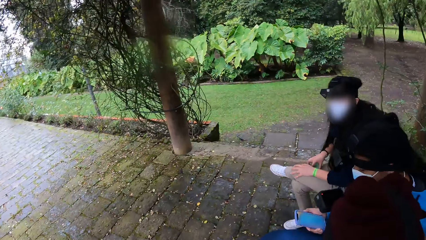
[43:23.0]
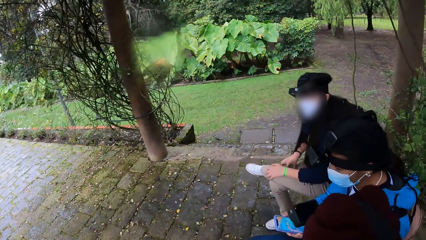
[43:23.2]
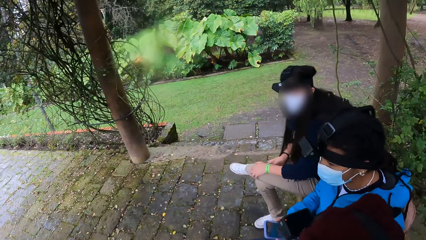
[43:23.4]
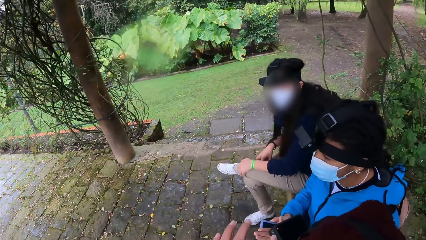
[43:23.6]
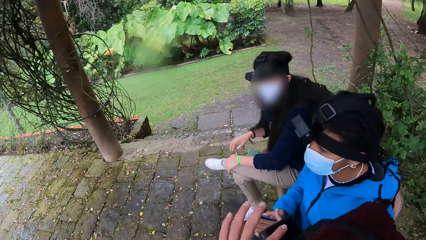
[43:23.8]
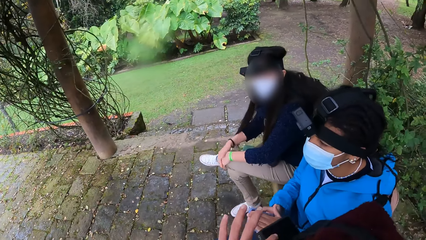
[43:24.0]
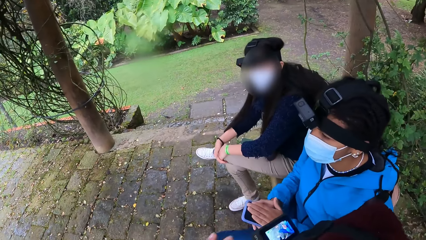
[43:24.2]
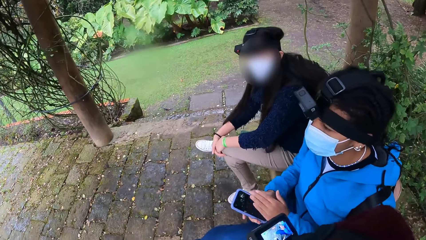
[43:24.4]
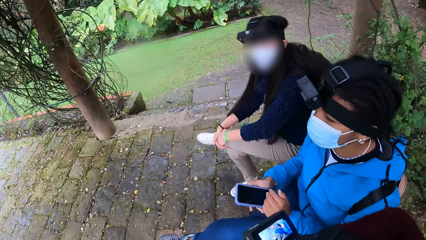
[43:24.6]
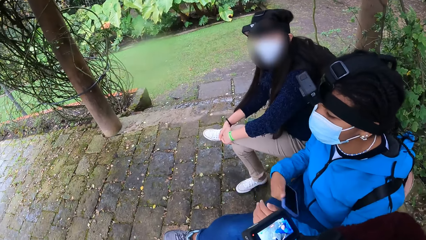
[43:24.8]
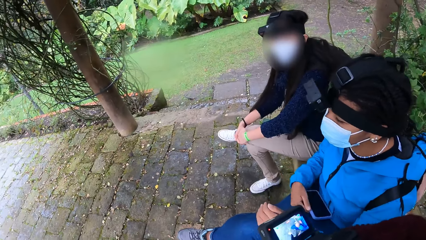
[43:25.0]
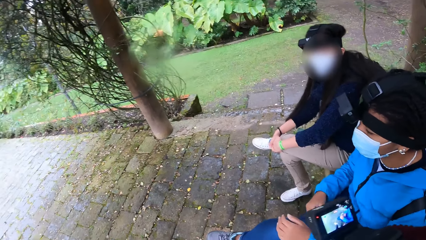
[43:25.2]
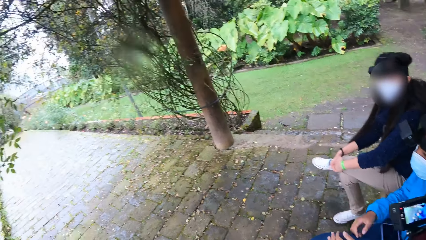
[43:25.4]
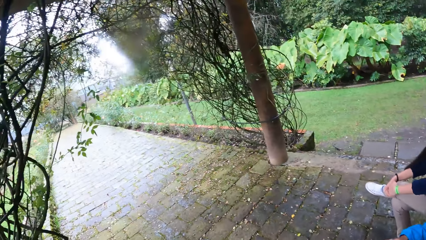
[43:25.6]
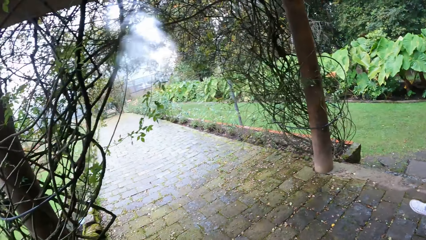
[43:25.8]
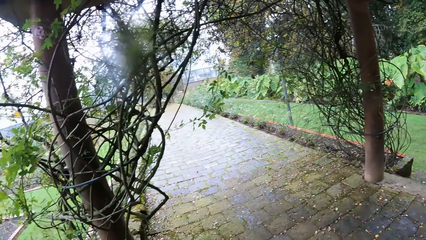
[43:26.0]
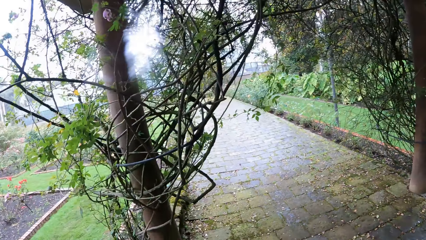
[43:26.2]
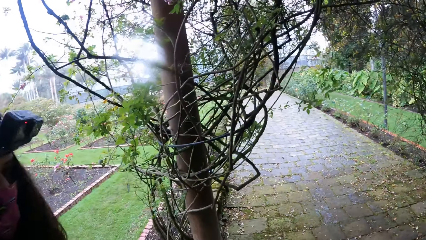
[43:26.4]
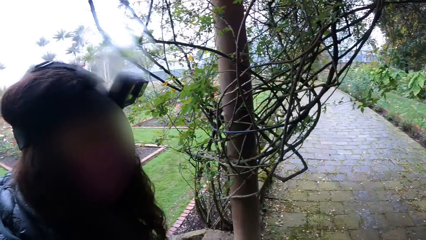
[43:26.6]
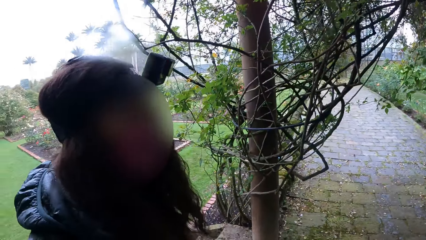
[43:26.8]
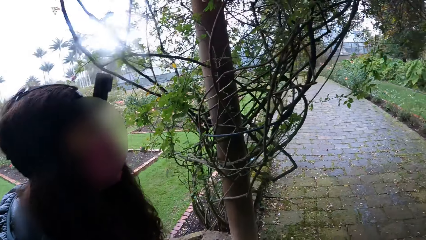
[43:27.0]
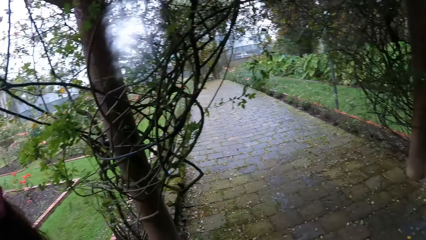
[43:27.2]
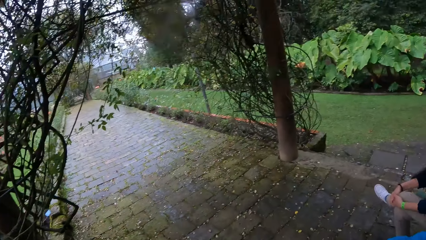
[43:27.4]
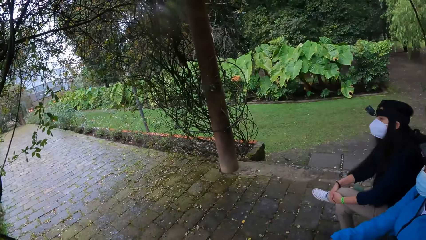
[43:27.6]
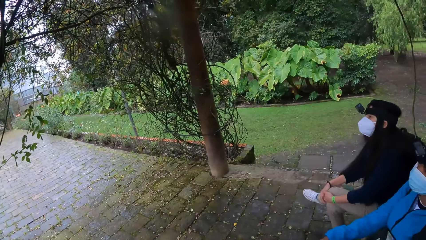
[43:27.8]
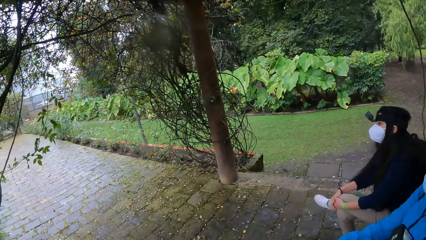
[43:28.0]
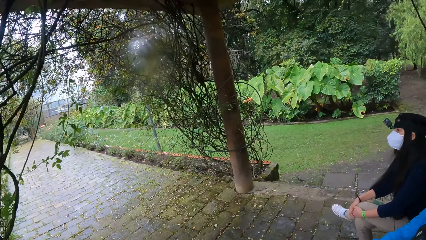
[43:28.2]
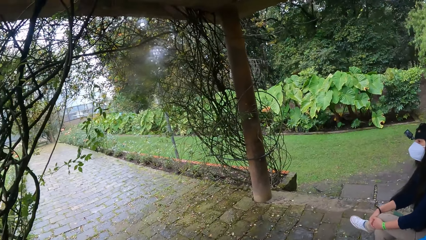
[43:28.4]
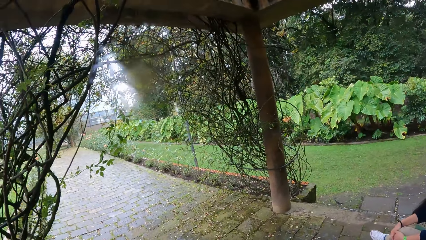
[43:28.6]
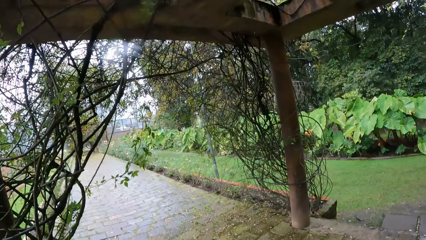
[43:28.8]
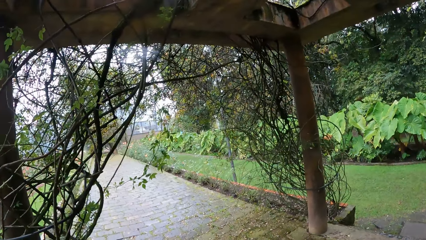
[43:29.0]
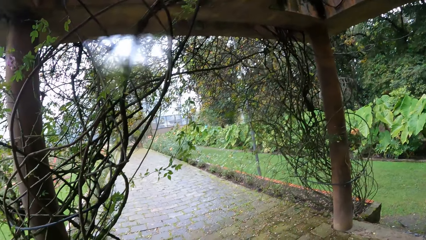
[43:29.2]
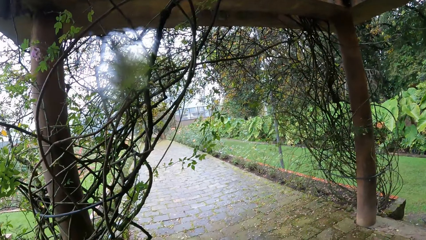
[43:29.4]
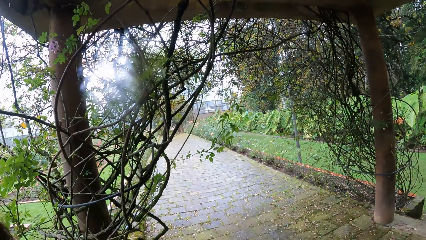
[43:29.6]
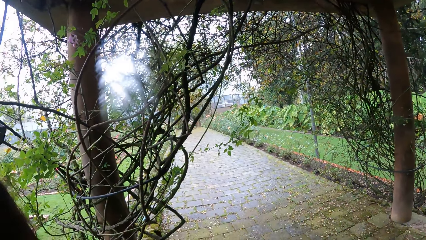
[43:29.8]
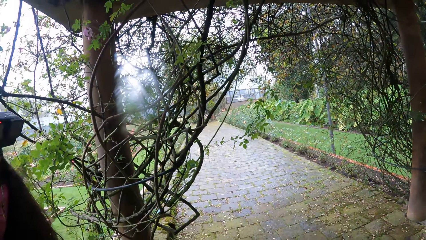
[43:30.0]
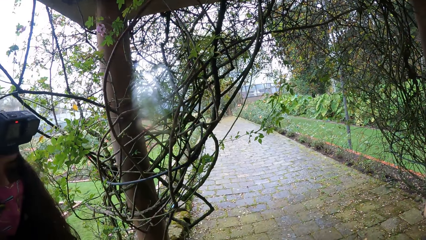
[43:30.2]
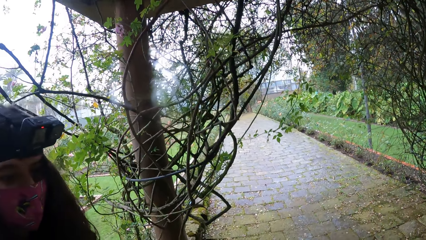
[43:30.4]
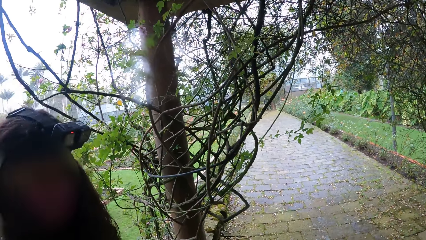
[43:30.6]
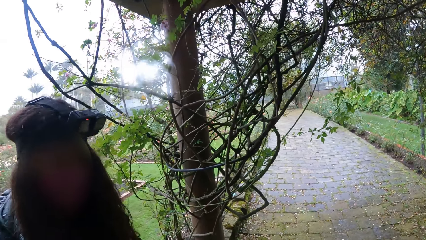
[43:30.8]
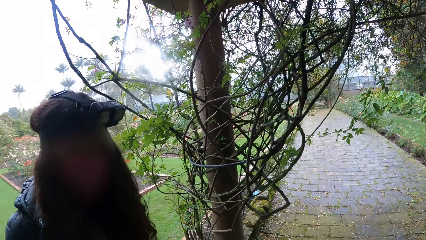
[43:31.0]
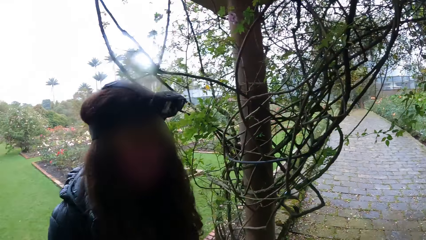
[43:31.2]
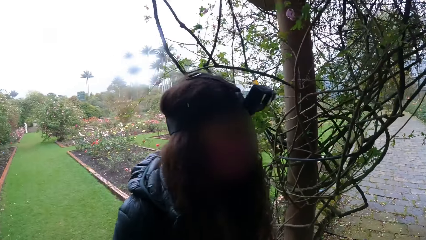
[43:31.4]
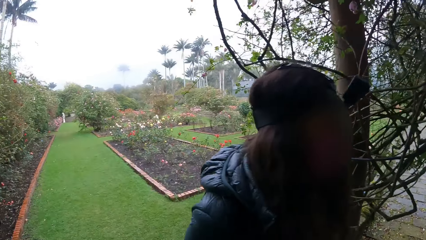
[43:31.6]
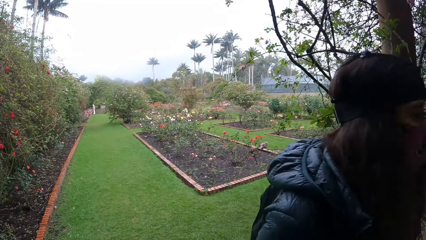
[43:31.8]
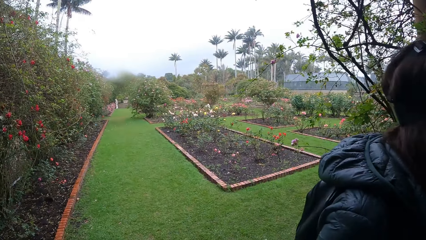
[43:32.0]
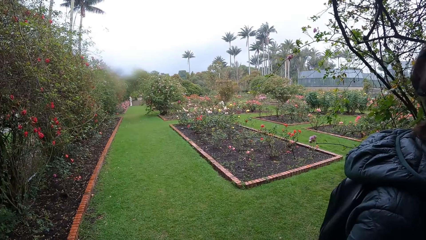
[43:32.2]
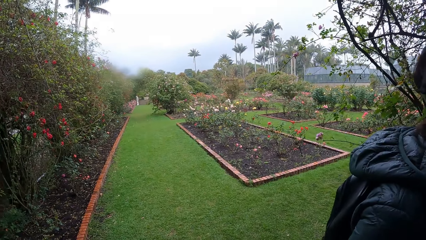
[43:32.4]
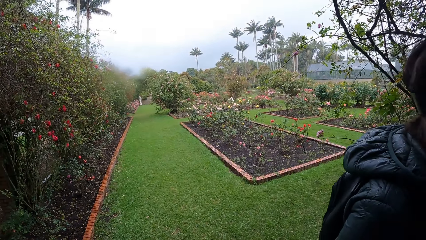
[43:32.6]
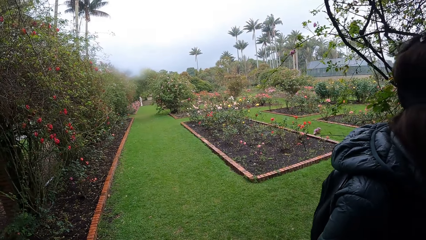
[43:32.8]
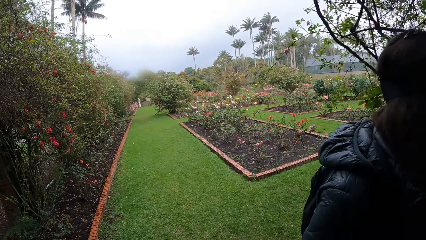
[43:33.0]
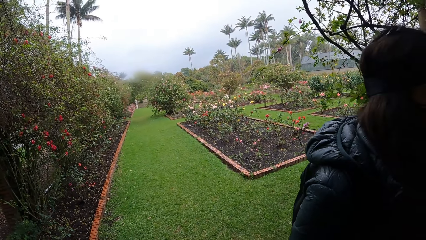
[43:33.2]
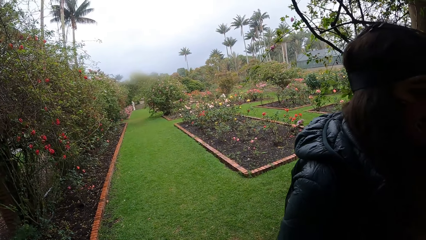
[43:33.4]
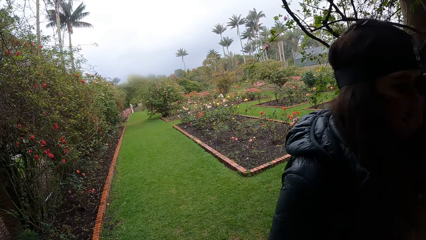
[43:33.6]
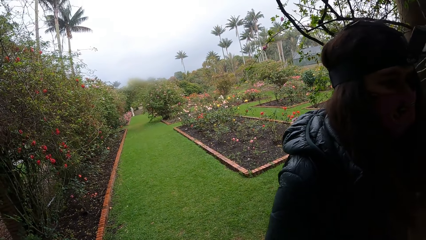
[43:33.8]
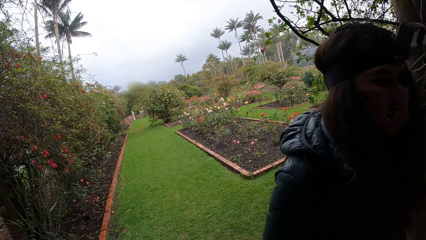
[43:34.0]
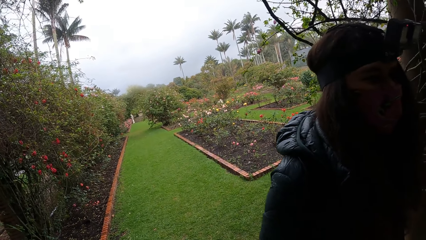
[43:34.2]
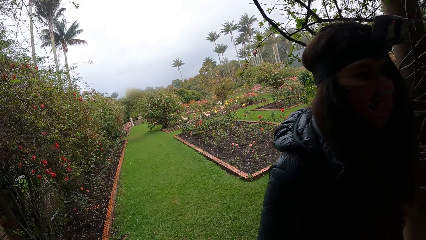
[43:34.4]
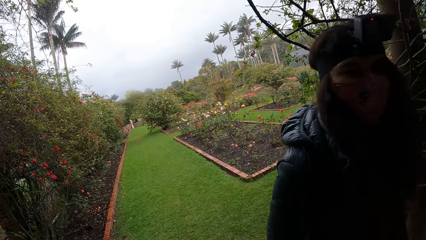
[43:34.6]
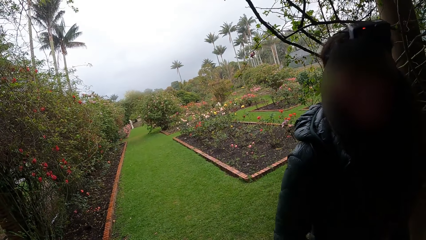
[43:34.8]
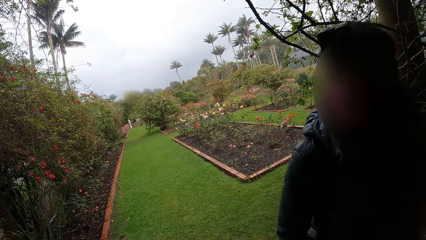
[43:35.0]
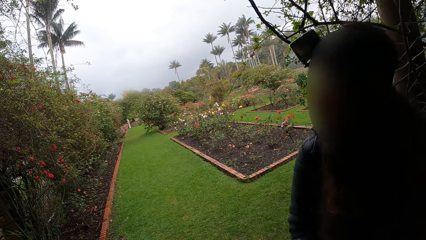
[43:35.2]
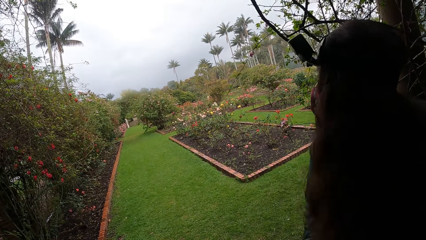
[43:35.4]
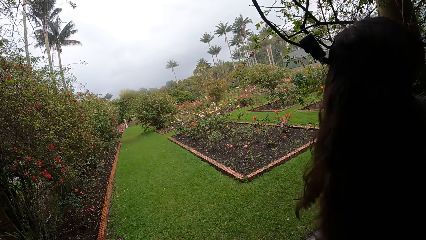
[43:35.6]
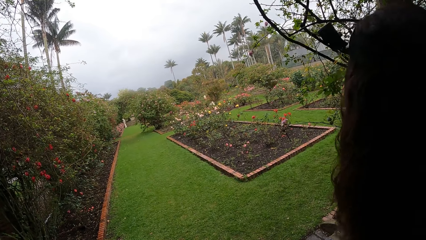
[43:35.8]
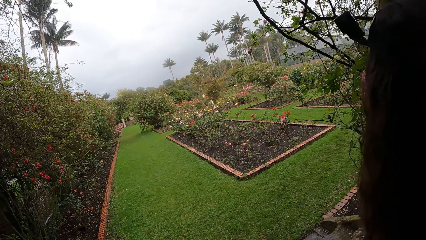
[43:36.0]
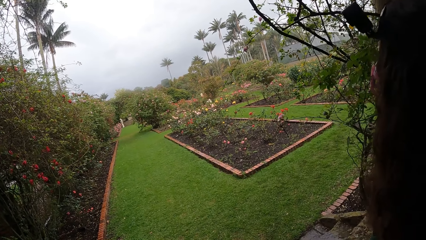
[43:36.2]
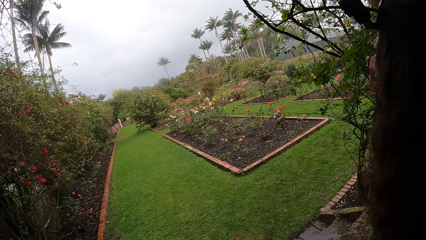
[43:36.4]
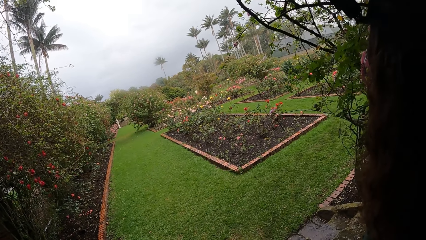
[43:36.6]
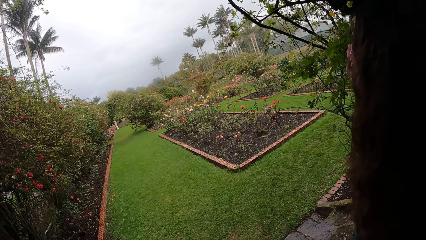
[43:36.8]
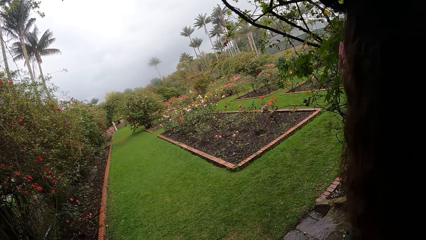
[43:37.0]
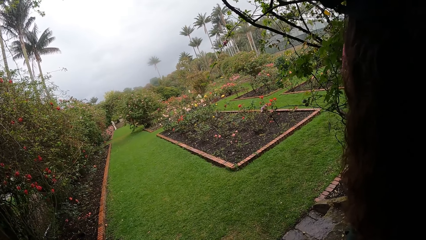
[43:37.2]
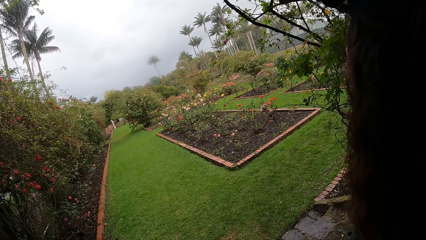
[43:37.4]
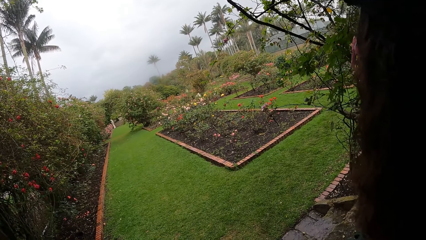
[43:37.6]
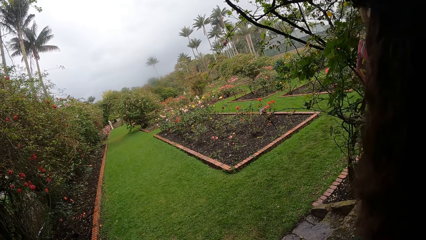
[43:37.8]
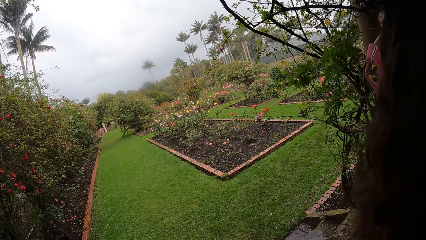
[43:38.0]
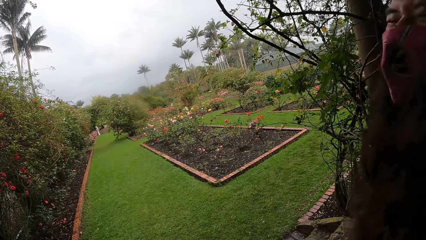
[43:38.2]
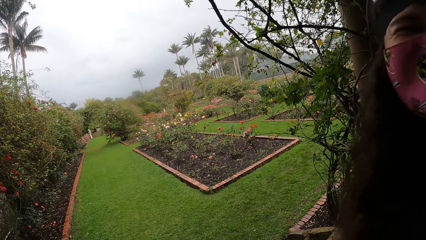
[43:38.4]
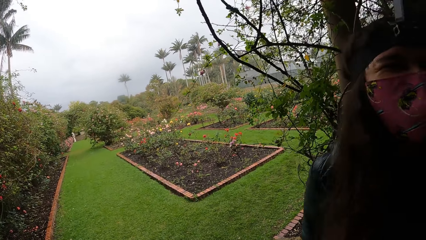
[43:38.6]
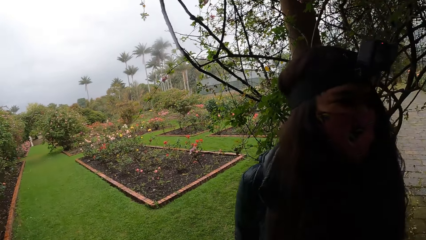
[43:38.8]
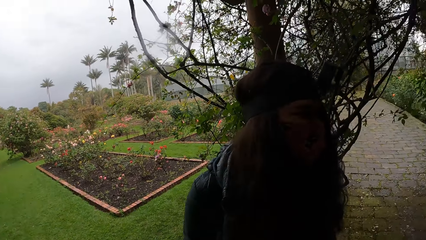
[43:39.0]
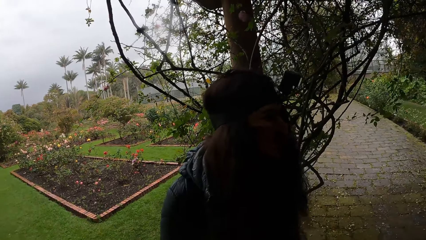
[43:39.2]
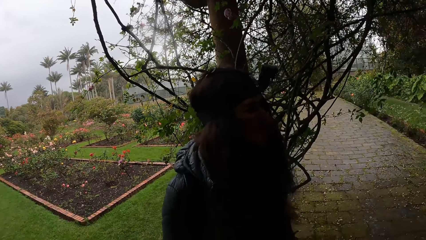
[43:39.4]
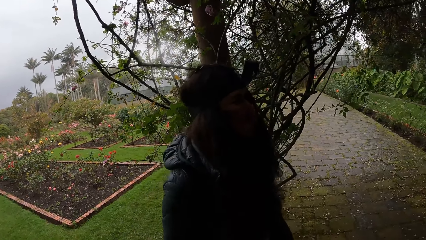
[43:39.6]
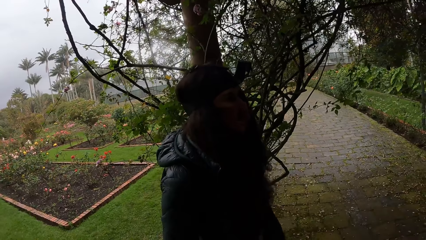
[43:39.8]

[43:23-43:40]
A girl holds the phone on her lap with her right hand. Another girl holds a phone with both hands. The camera wearer stands. The other girl wipes the phone with her left hand. The first girl touches her knee with her right hand. The other girl drops the phone on her lap with her right hand. The camera wearer looks around.
